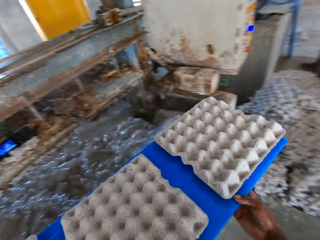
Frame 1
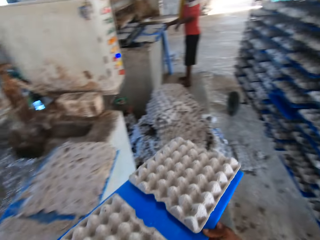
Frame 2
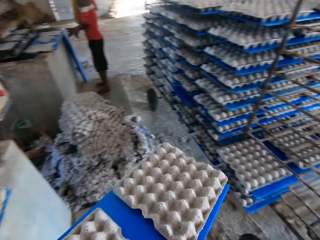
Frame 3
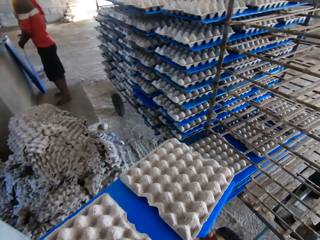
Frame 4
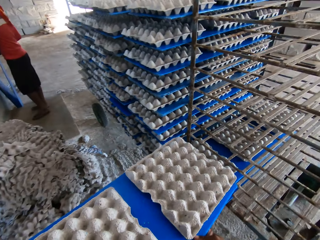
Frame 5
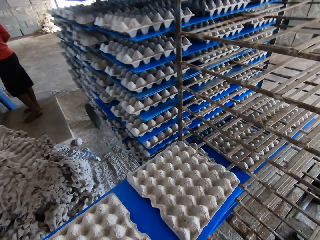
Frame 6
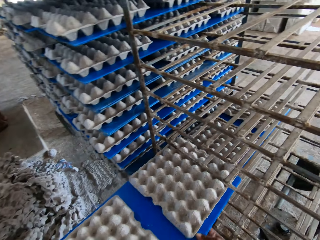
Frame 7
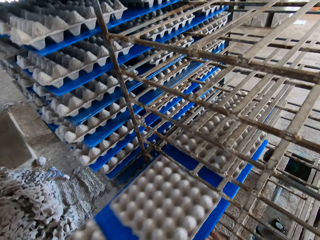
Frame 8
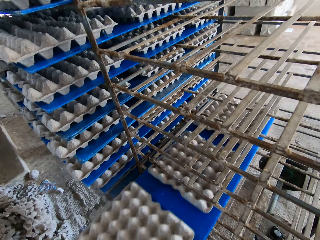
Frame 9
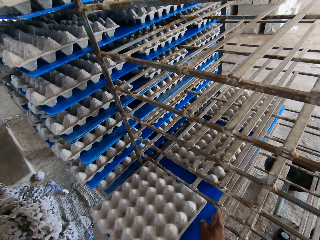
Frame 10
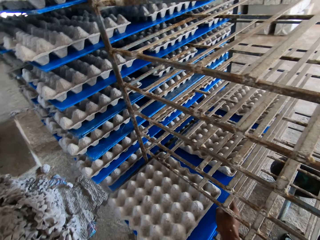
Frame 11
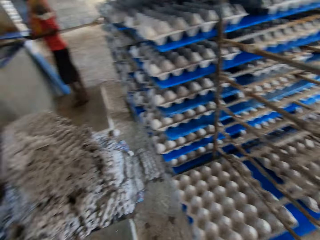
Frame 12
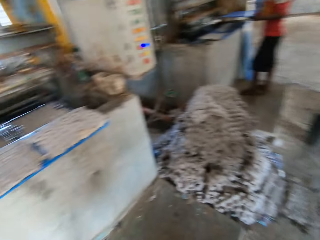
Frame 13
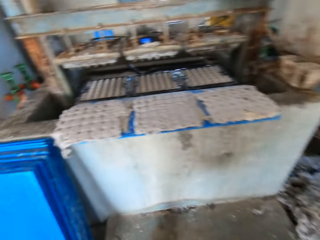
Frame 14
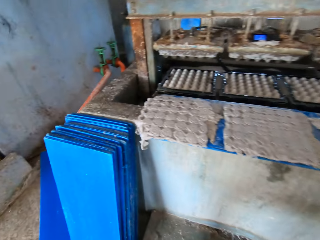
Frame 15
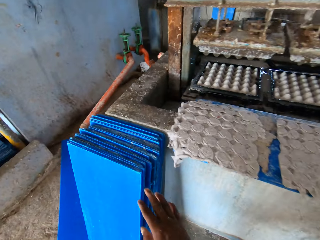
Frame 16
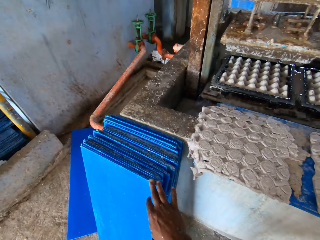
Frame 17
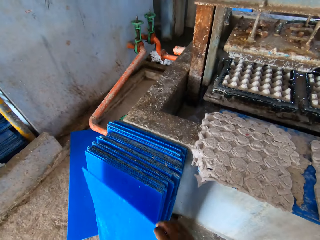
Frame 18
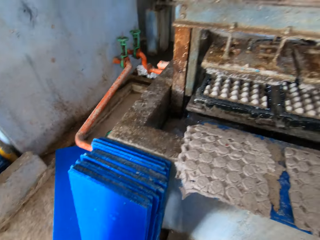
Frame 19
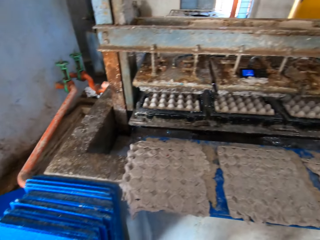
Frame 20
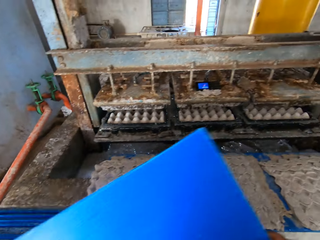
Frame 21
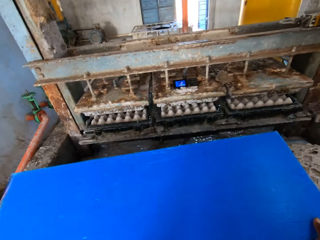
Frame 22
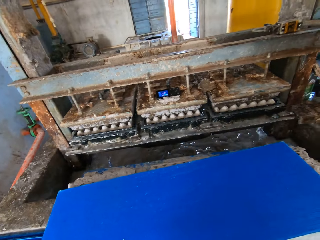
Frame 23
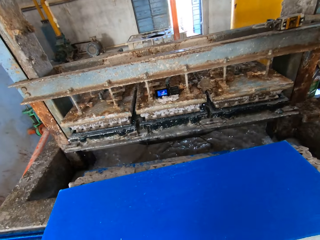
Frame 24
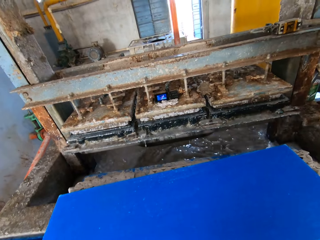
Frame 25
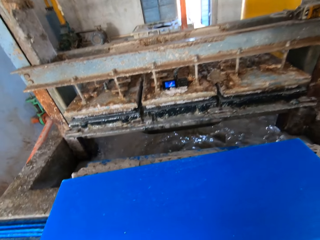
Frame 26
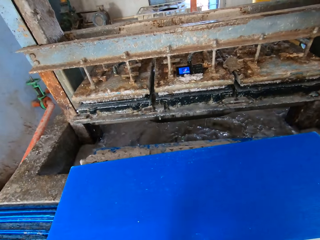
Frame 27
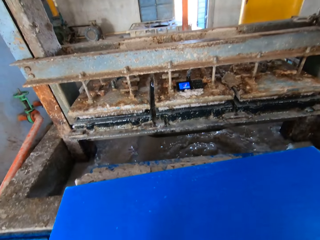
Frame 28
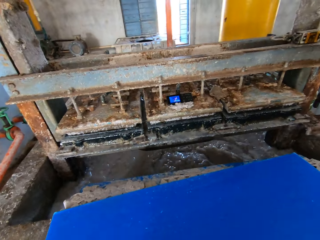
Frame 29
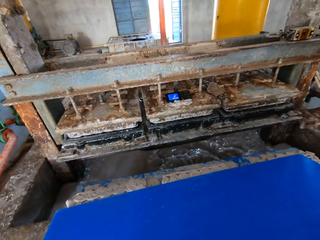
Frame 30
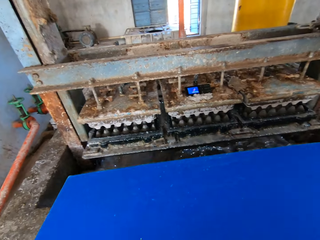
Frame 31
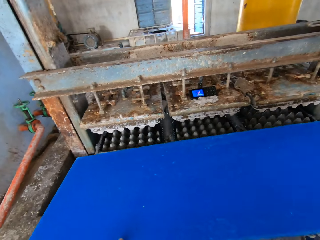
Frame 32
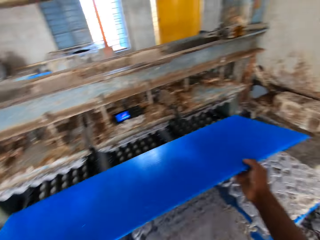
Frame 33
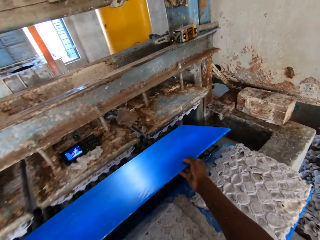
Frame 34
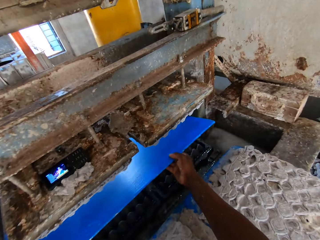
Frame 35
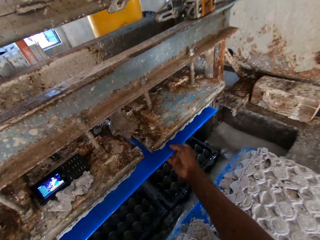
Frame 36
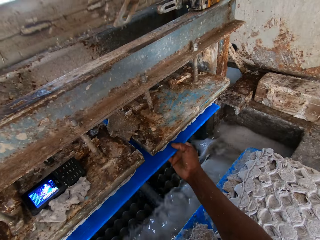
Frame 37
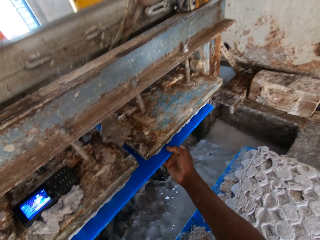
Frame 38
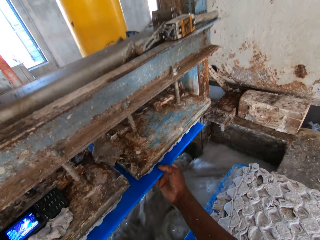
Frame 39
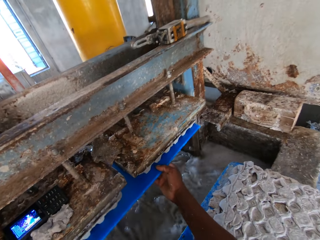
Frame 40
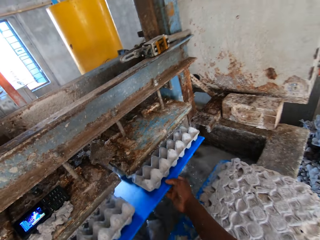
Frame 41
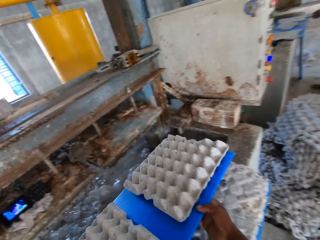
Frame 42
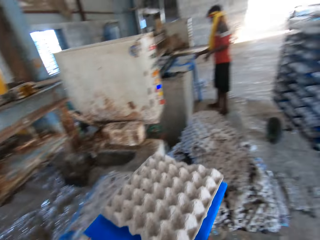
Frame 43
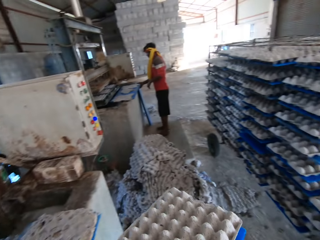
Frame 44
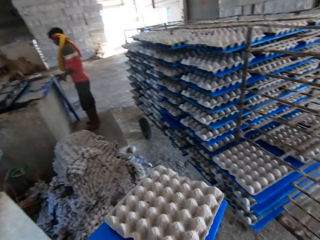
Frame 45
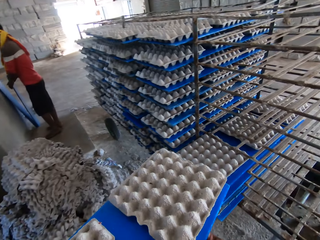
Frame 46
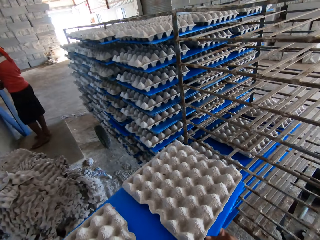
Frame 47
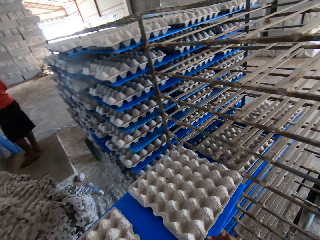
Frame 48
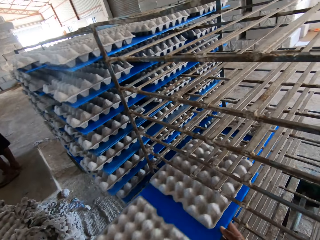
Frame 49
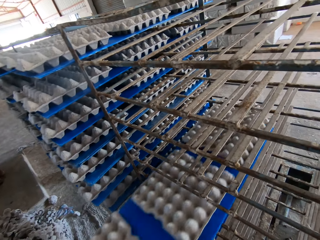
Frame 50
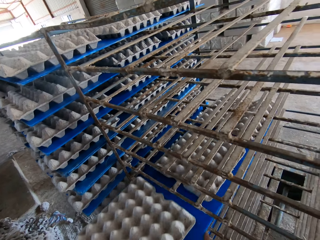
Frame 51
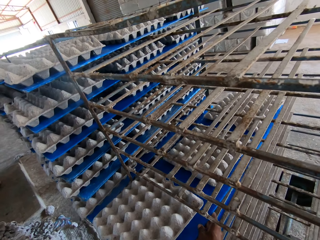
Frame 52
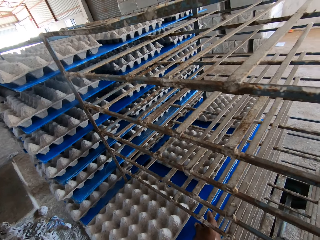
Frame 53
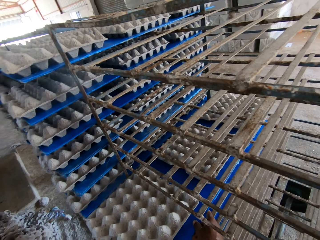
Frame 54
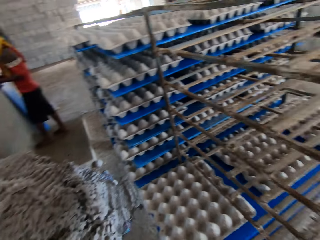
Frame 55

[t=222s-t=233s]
The camera wearer carries a board with egg trays. He places the tray of egg cartons in the rack with both hands. He picks a blue tray from the stack of trays on the ground with his right hand. He places the tray on the egg cartons on the slab with his hands. He picks the tray from the egg cartons on the slab with his hands. He inserts the tray in the egg carton making machine with both hands. He holds the blue board underneath the machine. He removes a tray of egg cartons from the egg carton making machine with both hands. He carries the board with egg trays. He places the tray of egg cartons in the rack with both hands.

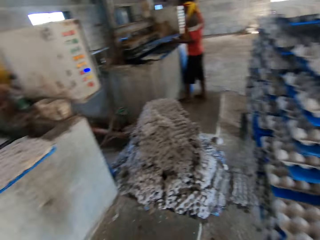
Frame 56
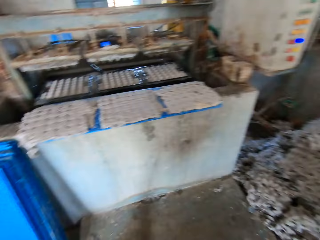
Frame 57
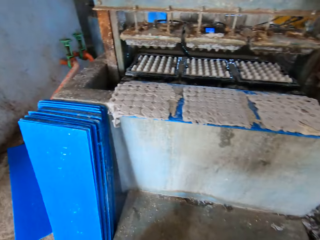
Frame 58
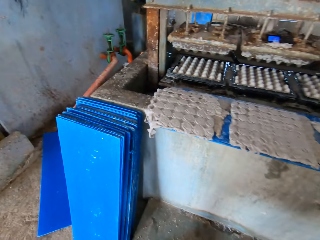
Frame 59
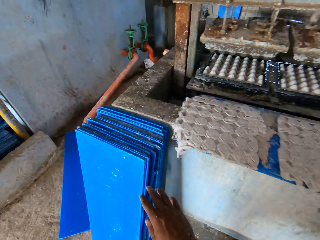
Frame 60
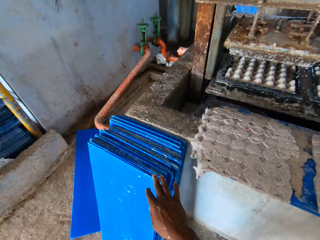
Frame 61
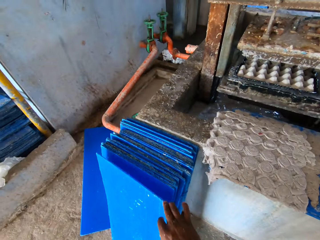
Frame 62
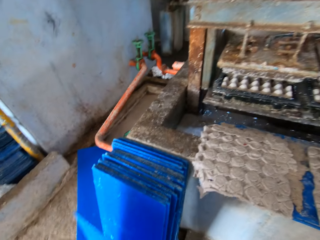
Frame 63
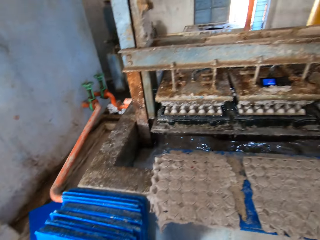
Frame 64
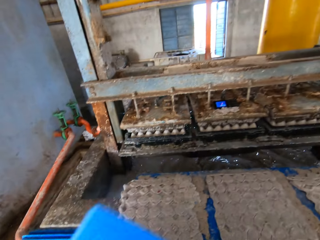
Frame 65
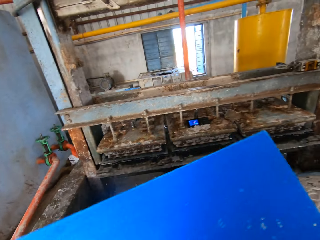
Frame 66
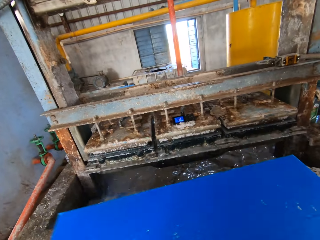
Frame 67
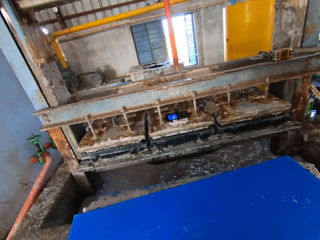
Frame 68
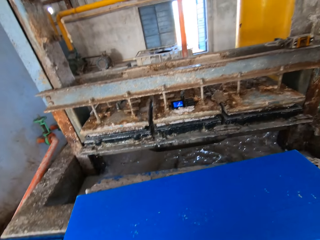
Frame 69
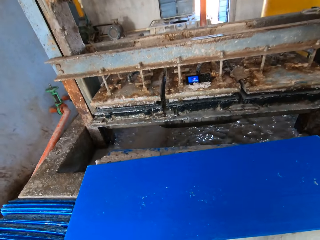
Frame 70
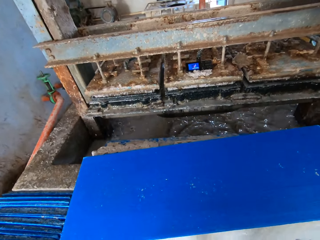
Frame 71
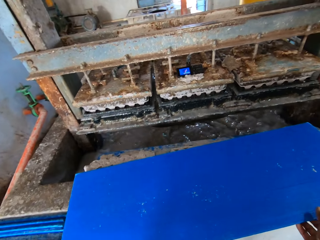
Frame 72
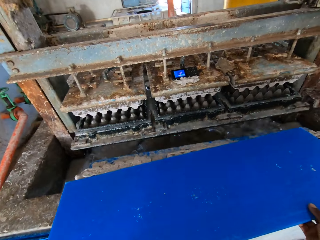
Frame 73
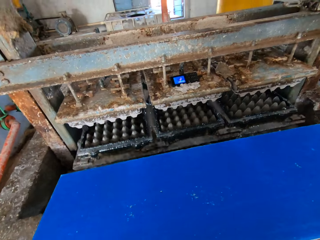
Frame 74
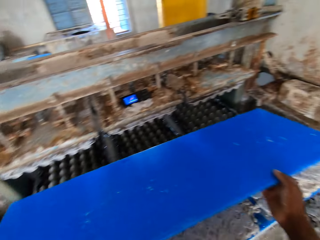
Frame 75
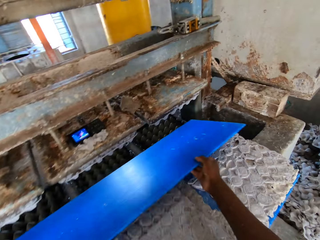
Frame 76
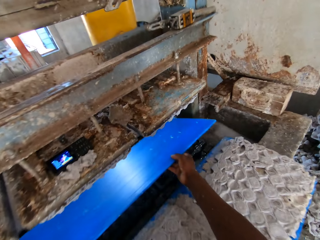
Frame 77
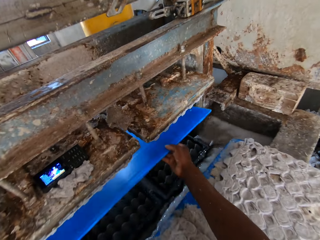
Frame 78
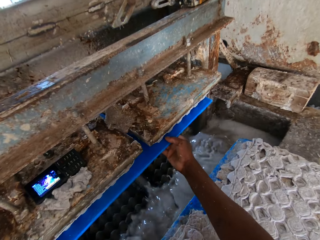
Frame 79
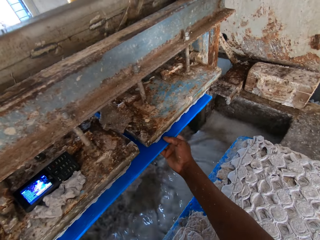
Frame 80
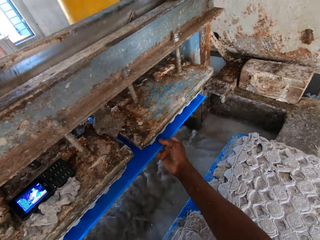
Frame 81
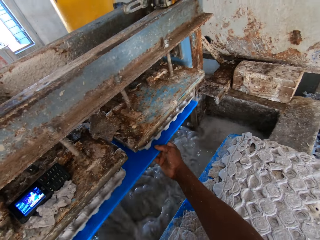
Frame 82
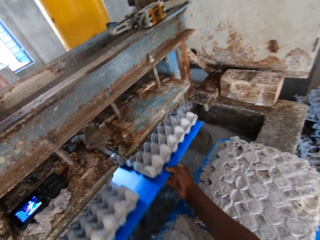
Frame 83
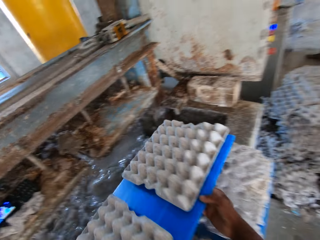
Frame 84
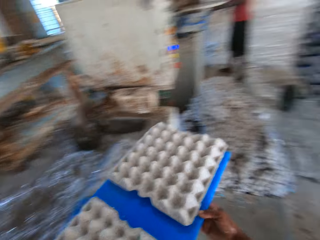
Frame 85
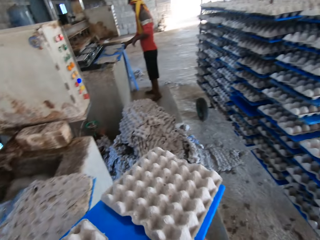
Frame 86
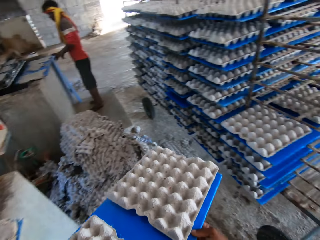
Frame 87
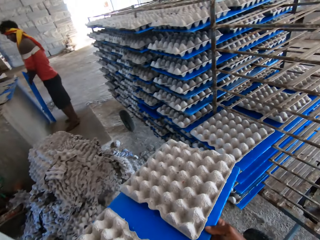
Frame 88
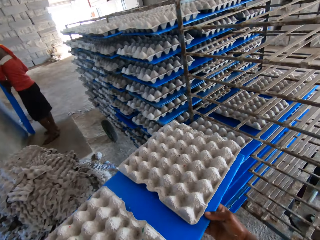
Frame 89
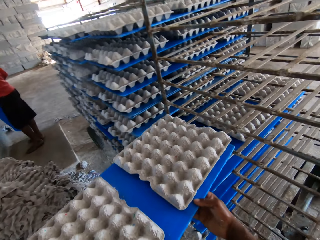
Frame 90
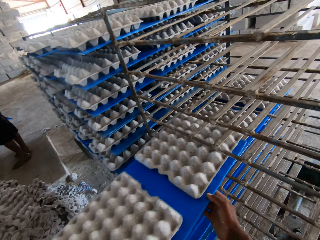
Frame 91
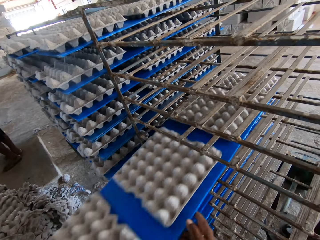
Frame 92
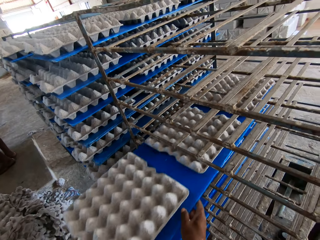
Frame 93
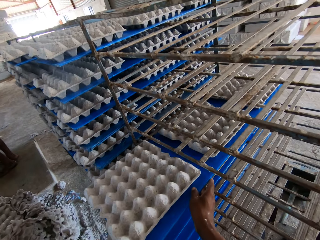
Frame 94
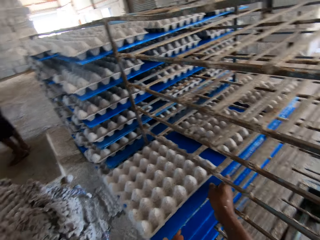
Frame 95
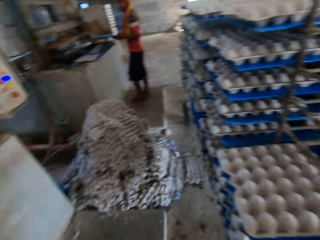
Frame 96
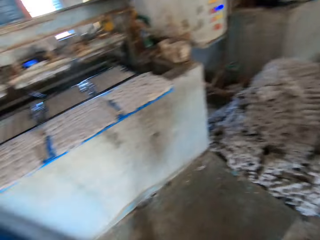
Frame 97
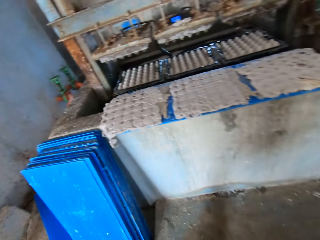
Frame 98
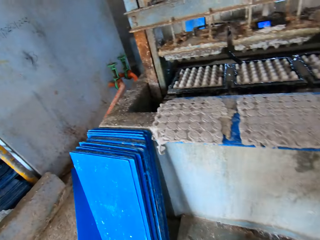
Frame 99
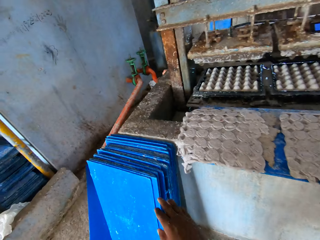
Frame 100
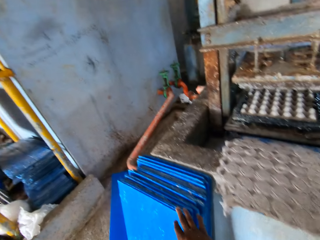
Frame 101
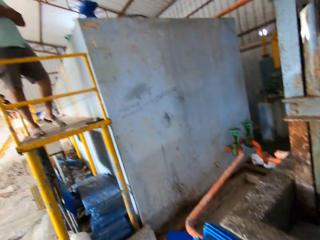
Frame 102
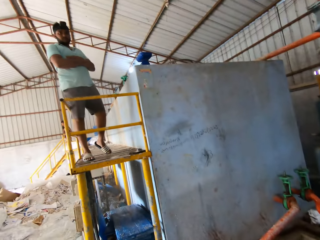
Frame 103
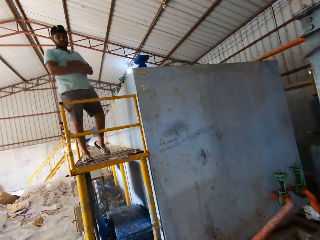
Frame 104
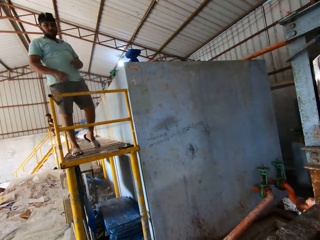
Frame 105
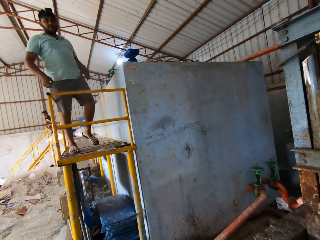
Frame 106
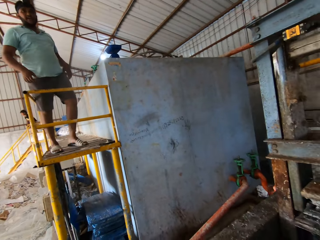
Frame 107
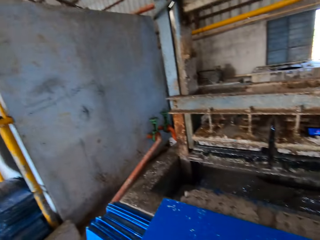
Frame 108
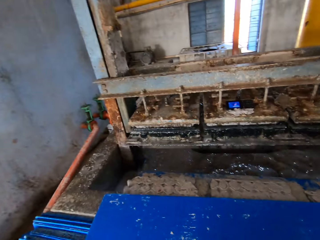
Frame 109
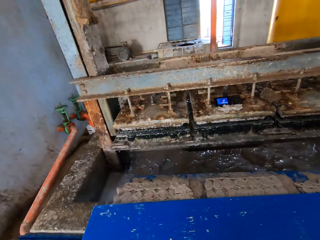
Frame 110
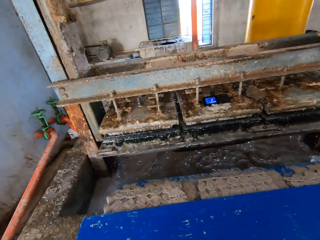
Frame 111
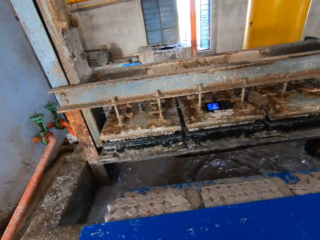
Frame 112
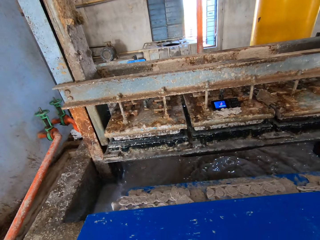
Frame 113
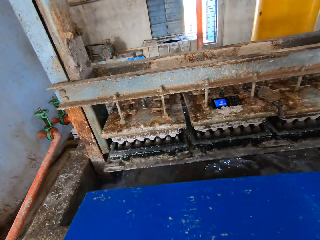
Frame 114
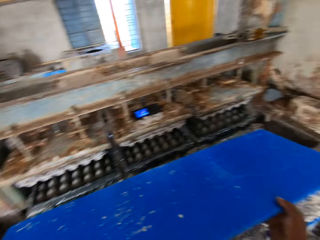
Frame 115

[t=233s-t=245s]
The camera wearer picks a blue tray from the stack of trays on the ground with his right hand. He places the tray on the egg cartons on the slab with his hands. He picks the tray from the egg cartons on the slab with his hands. He holds the blue board underneath the machine. He inserts the tray in the egg carton making machine with both hands. He removes a tray of egg cartons from the egg carton making machine with both hands. He carries the board with egg trays. He places the tray of egg cartons in the rack with both hands. He picks a blue tray from the stack of trays on the ground with his right hand. He interacts with a man.
